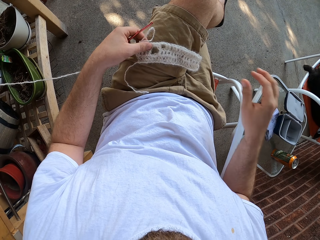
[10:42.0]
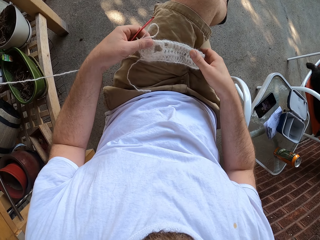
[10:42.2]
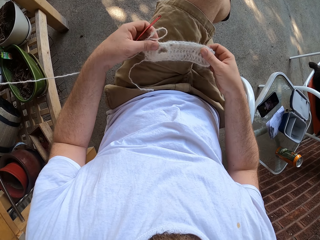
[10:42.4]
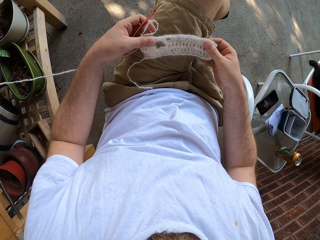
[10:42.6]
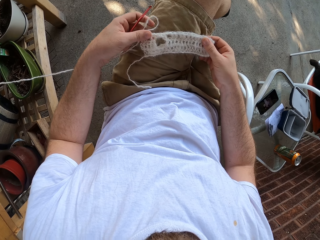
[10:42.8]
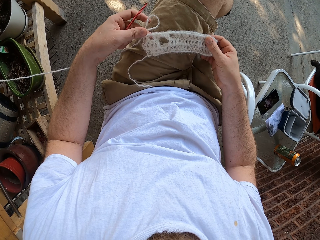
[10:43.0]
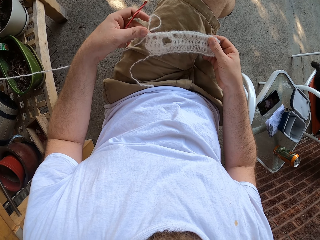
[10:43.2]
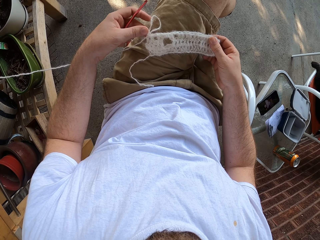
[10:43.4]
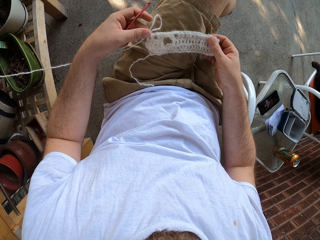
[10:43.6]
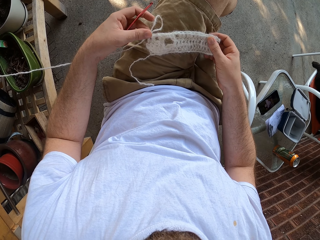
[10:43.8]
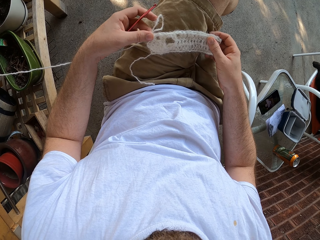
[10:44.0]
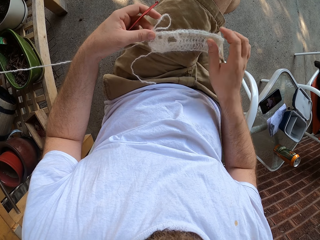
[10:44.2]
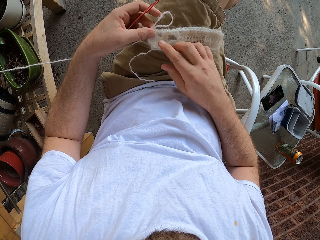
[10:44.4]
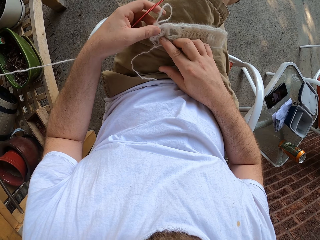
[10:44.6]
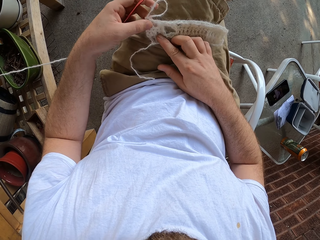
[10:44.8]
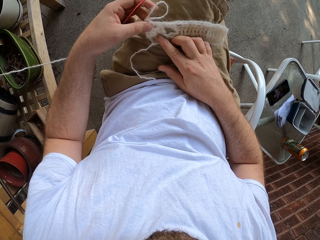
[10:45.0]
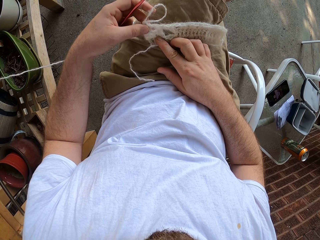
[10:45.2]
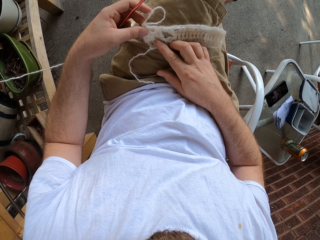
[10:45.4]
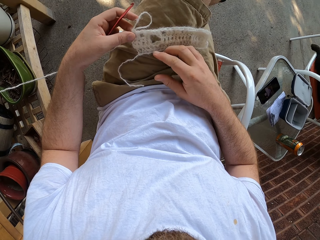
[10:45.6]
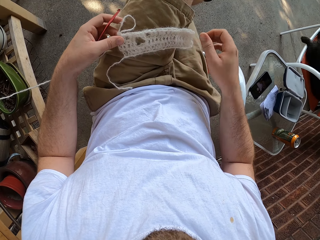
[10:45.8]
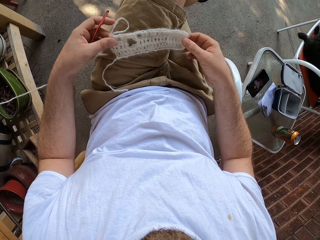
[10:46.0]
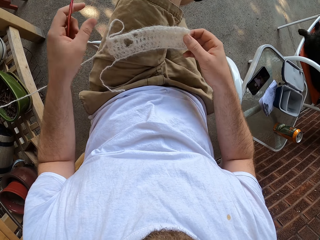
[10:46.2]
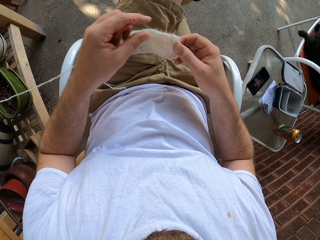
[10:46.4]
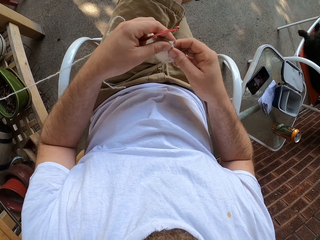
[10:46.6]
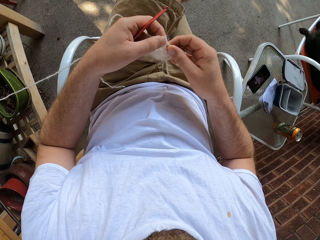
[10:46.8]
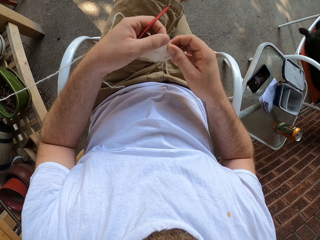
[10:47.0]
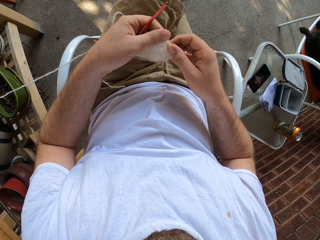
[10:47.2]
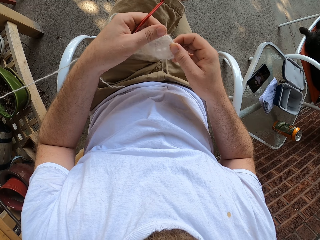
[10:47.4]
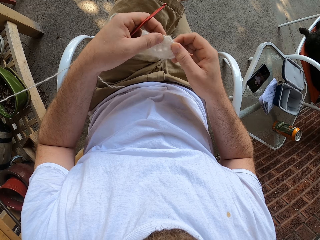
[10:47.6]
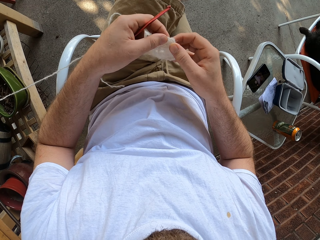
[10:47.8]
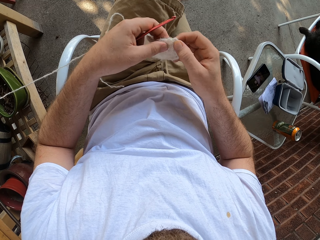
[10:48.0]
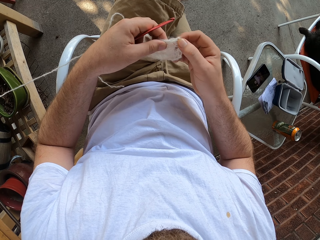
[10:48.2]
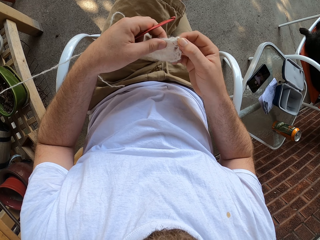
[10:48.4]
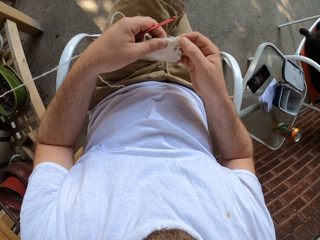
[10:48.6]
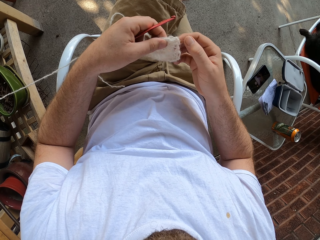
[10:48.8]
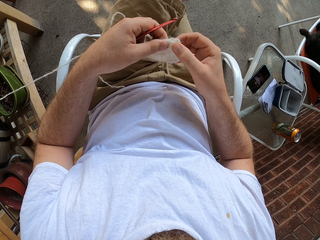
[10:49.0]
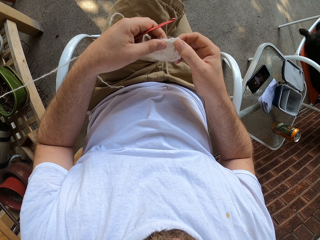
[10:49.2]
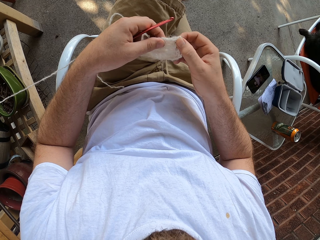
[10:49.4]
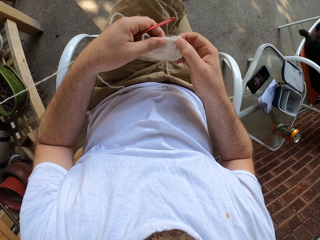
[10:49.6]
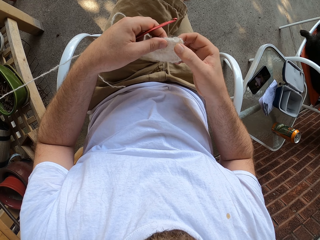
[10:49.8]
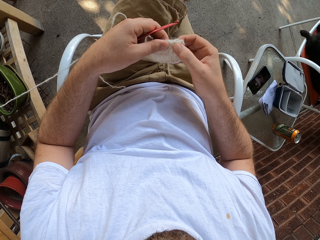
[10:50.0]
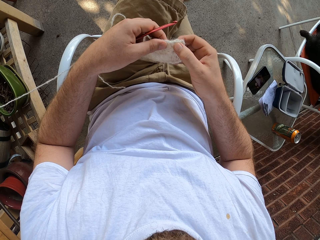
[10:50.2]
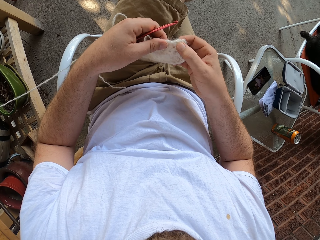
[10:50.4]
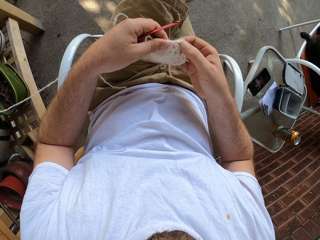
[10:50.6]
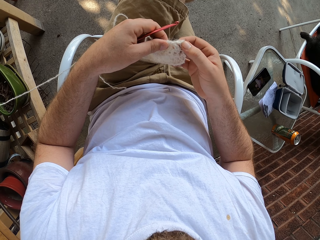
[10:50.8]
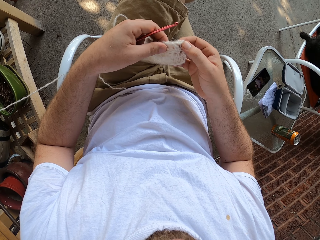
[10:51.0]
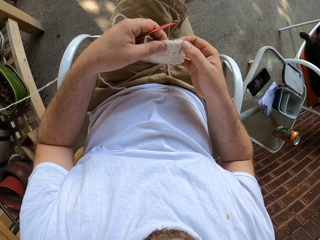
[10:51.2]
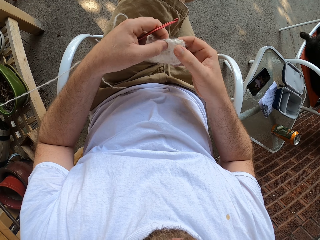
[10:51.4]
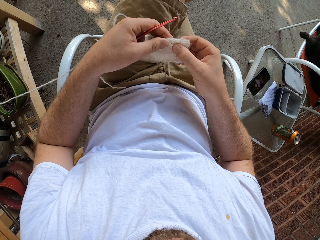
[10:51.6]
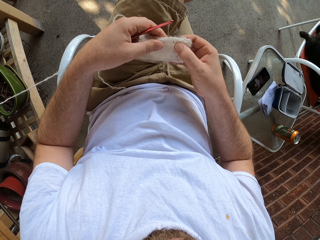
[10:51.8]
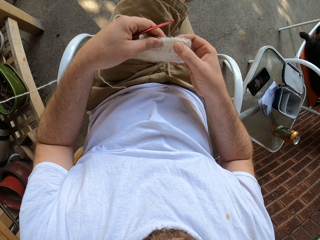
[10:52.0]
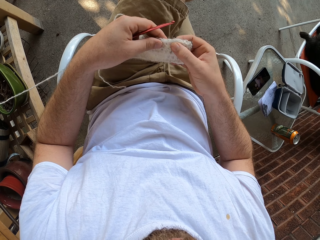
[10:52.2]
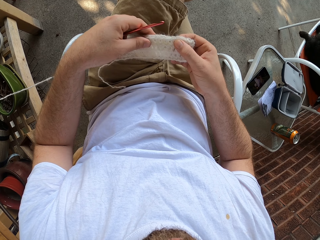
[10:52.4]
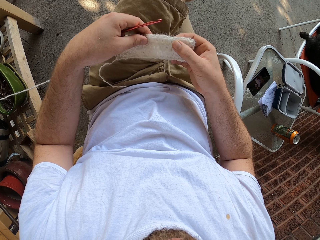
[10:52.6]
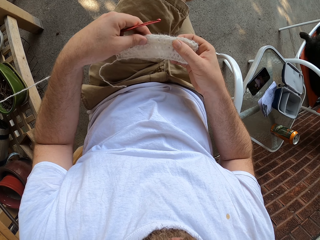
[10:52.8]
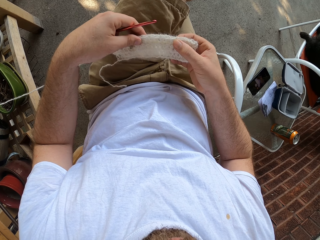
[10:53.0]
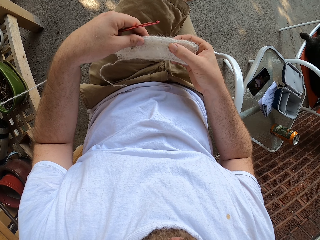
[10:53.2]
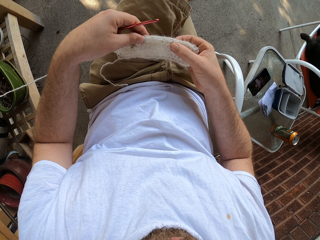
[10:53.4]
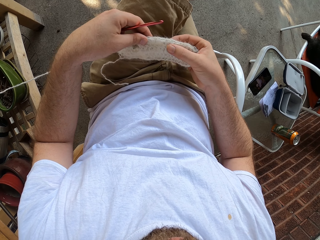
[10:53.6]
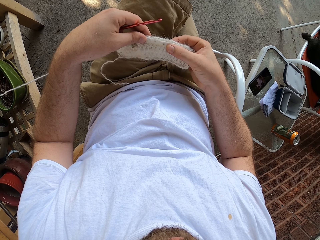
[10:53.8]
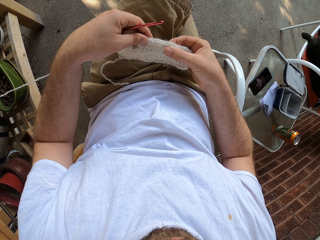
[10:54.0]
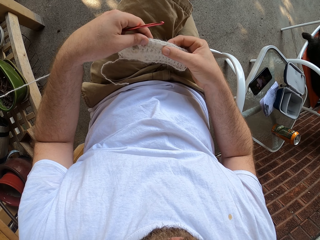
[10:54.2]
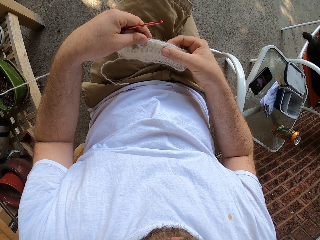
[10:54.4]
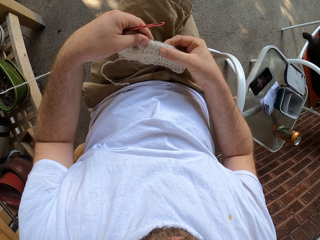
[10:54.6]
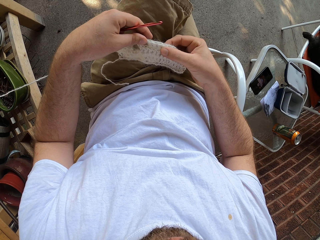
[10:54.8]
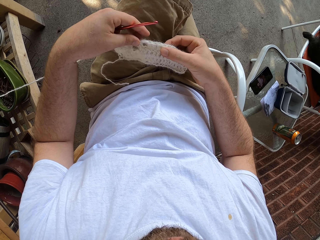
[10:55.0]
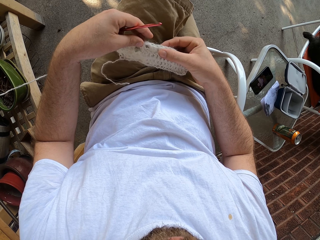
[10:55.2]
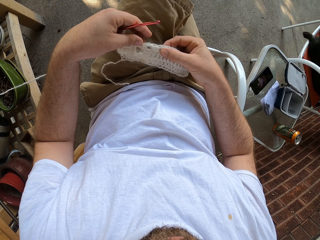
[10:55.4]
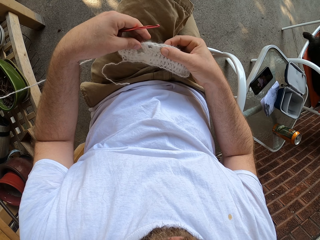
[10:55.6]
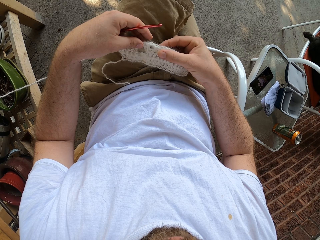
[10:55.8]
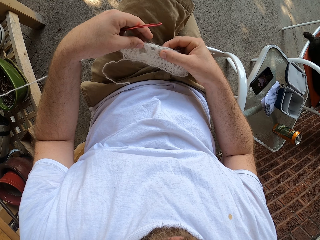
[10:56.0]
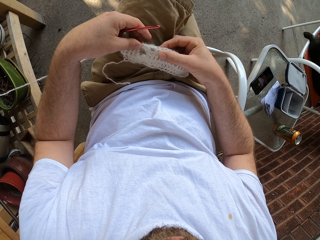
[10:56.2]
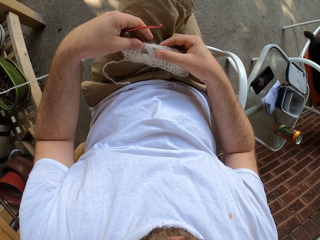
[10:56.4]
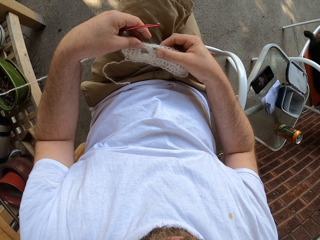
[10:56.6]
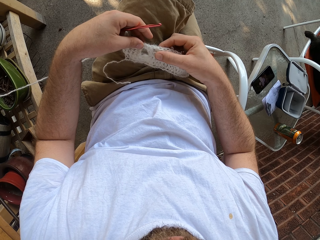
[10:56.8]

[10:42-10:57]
The camera wearer touches the yarn on his leg with both hands. He holds the fabric with both hands. He adjusts the yarn on his leg with both hands. He pulls the fabric. He picks up the fabric. He holds the fabric with both hands. He pulls the fabric. He counts the stitches.

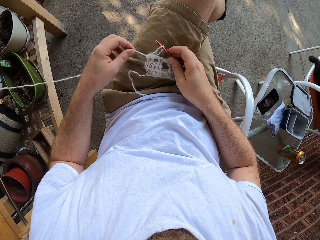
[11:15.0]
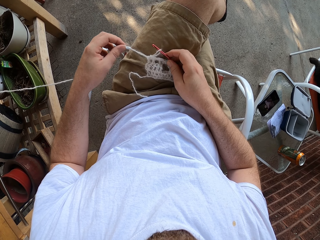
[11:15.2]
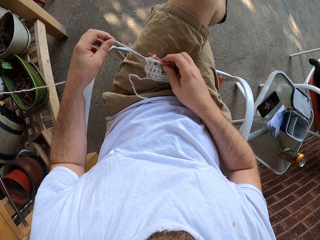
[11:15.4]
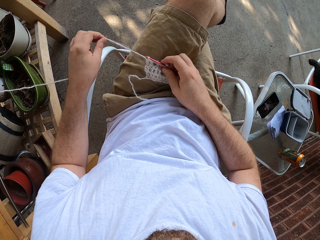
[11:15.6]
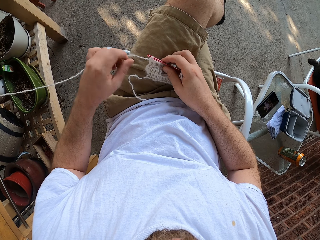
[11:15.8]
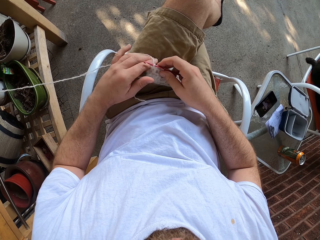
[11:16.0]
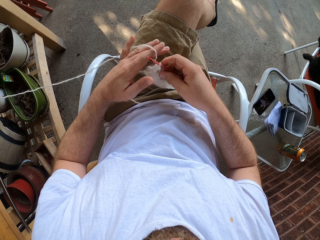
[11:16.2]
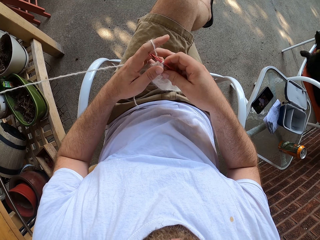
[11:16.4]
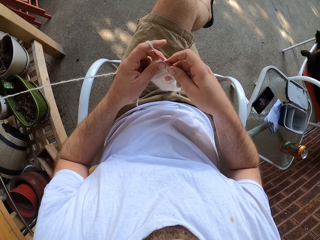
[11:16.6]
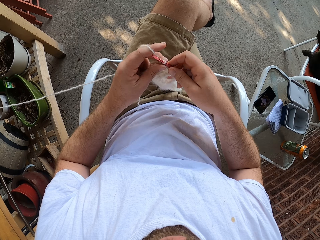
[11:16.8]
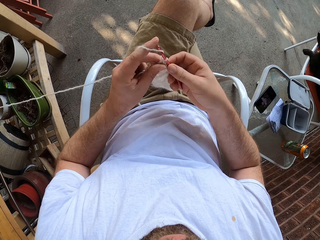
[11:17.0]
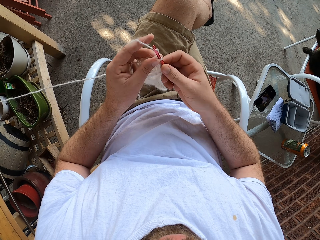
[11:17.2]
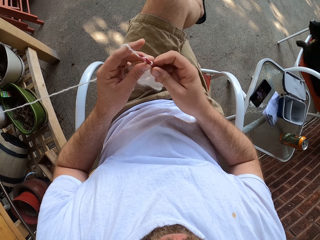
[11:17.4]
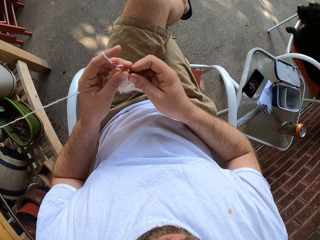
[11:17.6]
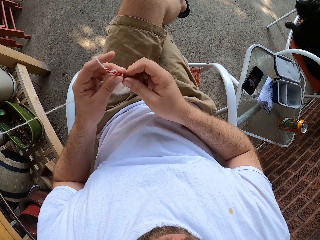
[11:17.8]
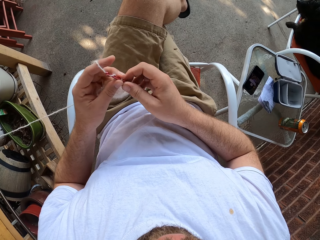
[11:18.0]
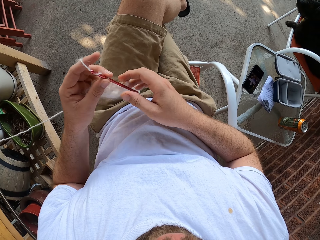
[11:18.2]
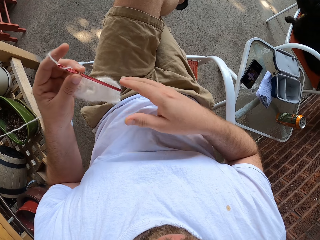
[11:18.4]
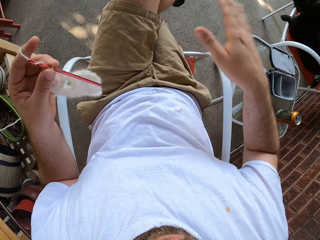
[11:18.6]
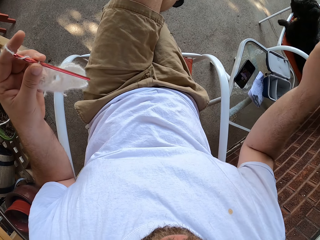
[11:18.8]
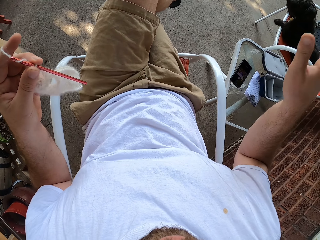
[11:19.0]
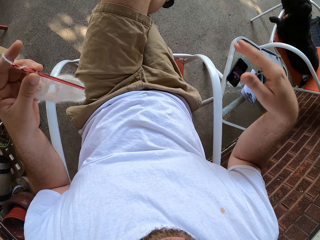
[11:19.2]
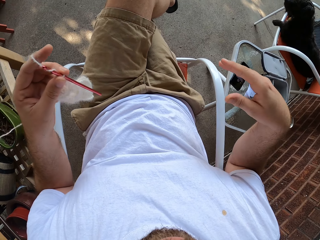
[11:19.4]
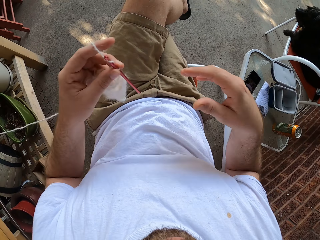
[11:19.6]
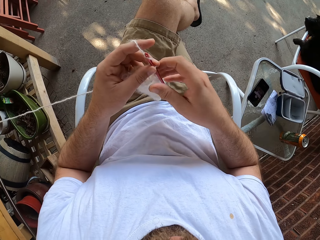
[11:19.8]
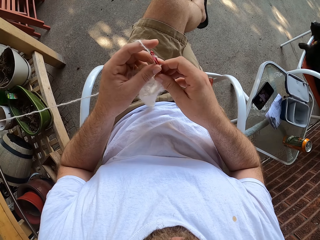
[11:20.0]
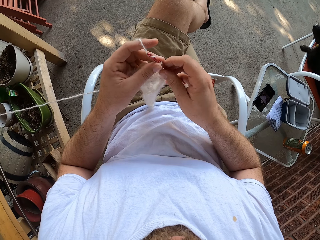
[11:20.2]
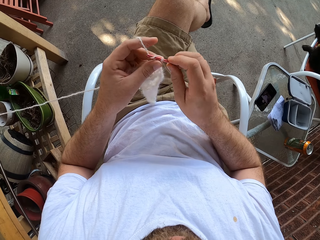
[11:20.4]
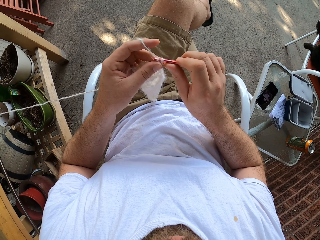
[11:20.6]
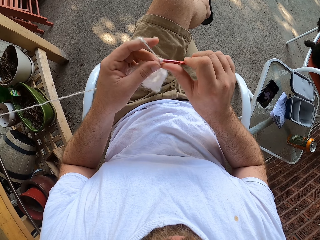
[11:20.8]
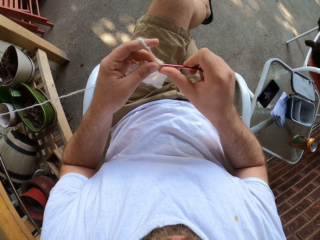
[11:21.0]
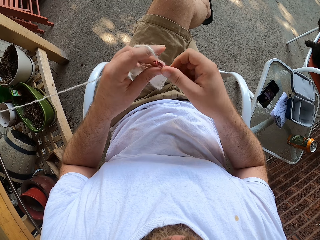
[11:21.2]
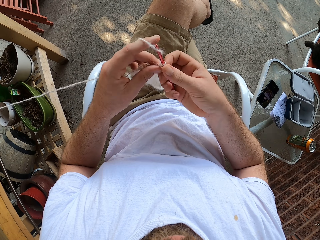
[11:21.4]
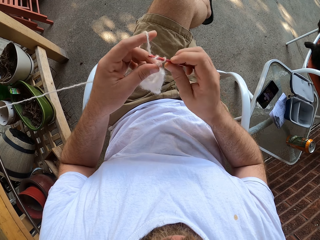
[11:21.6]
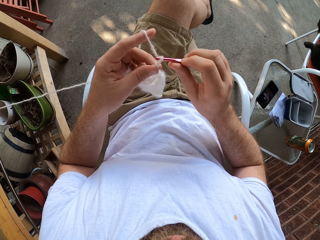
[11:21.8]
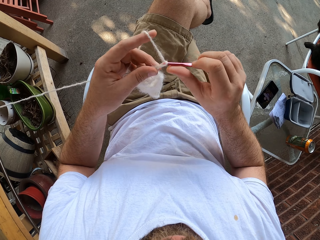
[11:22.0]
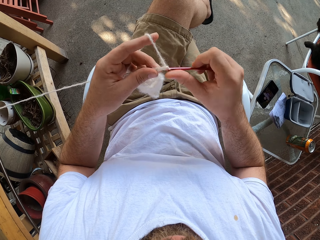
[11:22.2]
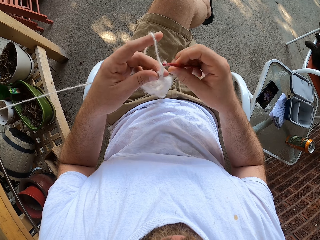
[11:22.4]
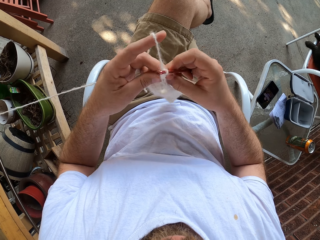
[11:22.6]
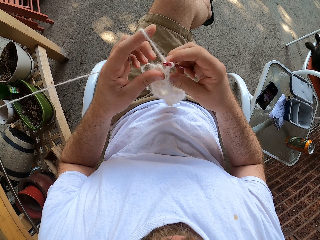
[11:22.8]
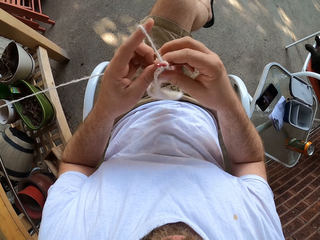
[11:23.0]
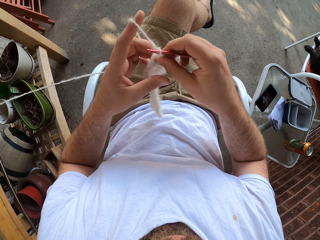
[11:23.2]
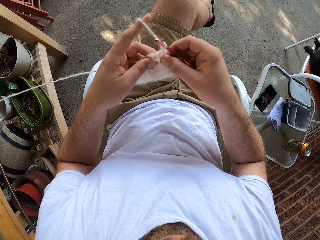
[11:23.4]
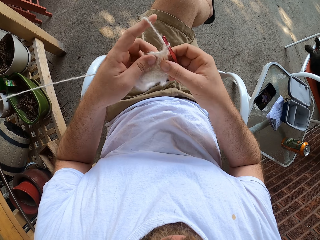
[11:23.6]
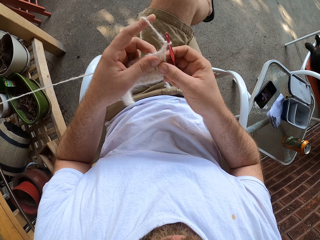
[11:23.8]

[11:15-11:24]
The camera wearer pulls the thread. He picks the thread with his hands. He lifts the yarn from his leg with both hands. He holds the fabric with both hands. He knits the yarn with the knitting needle in his right hand. He rolls a thread on the crochet needle. He switches the crochet needle to the other hand. He moves his right hand. He switches the crochet needle to the other hand. He knits the yarn with the knitting needle in his right hand. He rolls the thread on the crochet needle. He knits the fabric with the crochet needle. He flips the fabric.
